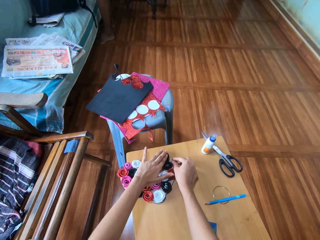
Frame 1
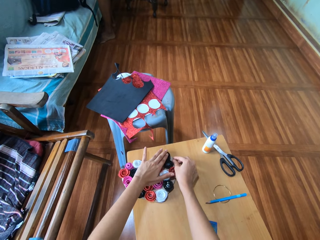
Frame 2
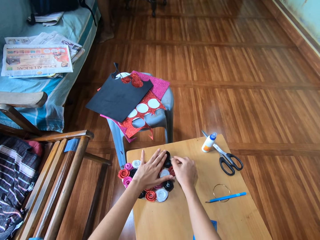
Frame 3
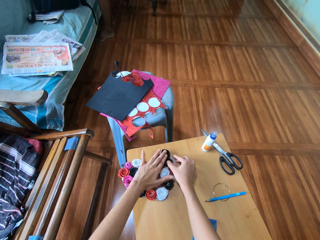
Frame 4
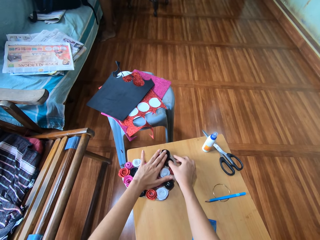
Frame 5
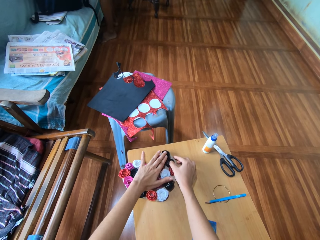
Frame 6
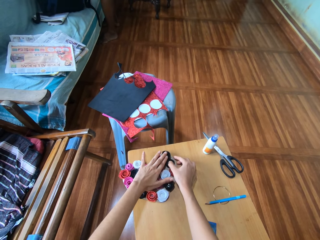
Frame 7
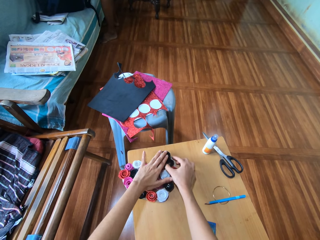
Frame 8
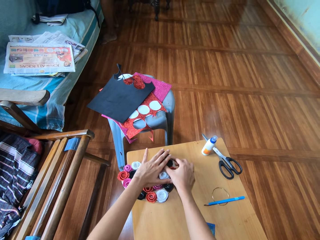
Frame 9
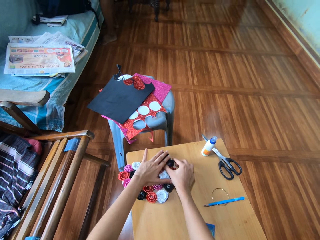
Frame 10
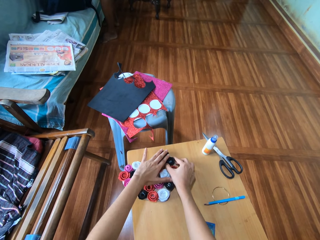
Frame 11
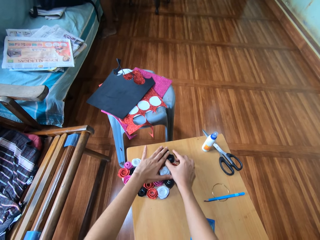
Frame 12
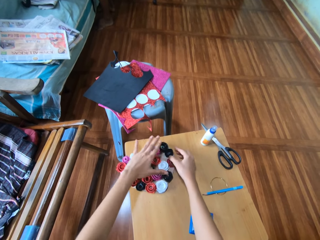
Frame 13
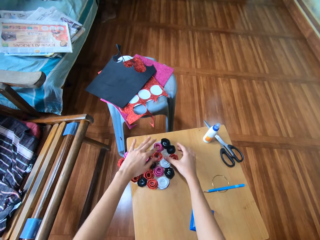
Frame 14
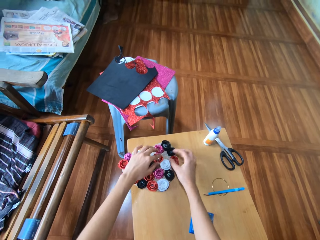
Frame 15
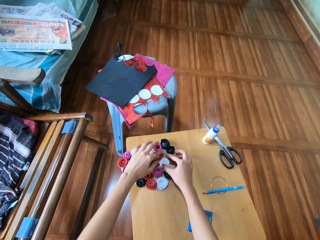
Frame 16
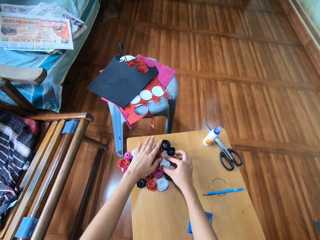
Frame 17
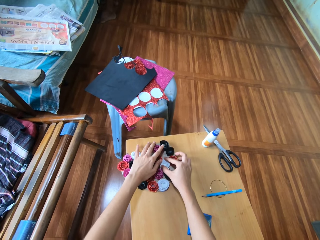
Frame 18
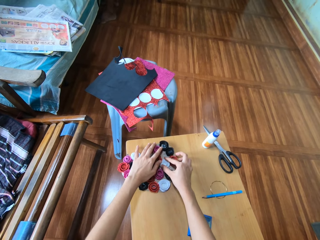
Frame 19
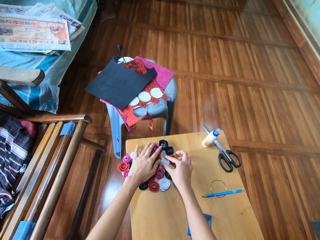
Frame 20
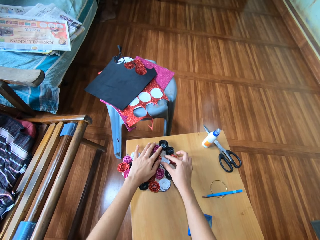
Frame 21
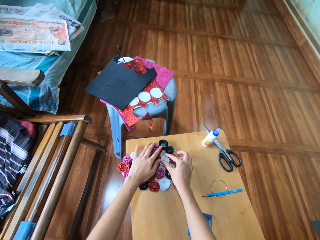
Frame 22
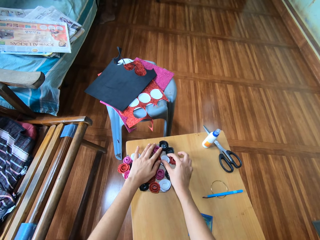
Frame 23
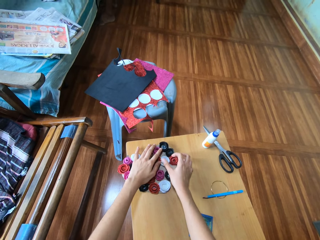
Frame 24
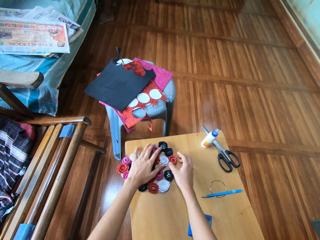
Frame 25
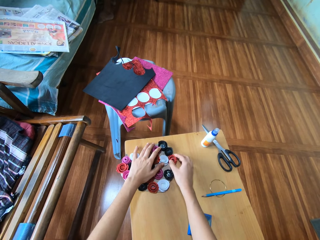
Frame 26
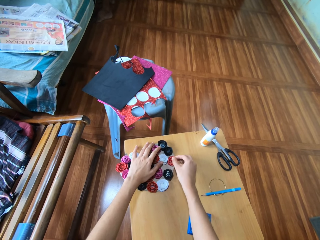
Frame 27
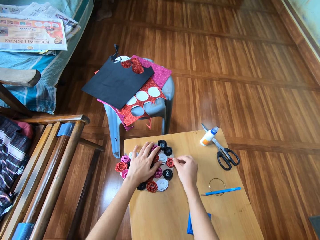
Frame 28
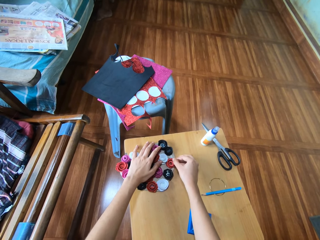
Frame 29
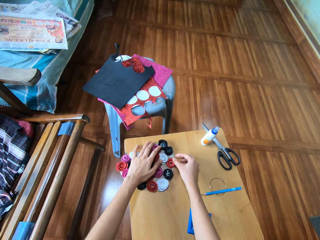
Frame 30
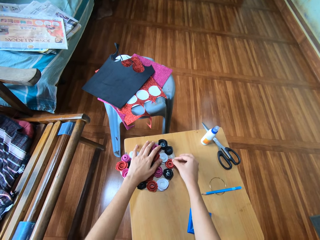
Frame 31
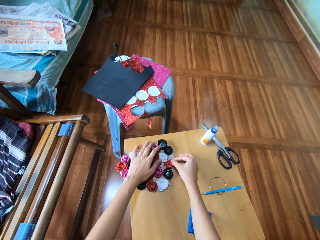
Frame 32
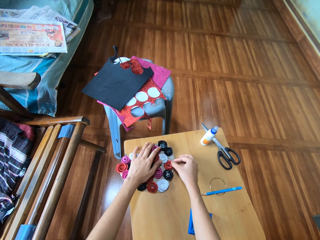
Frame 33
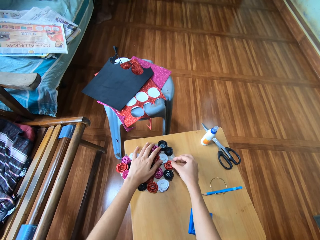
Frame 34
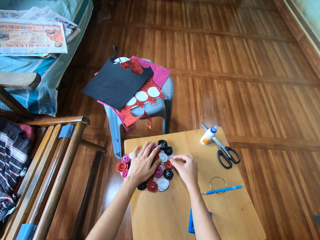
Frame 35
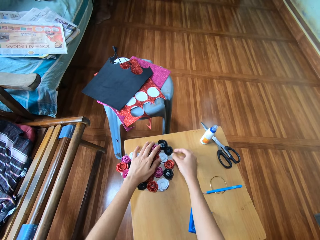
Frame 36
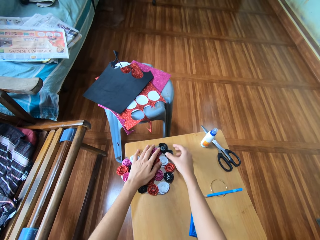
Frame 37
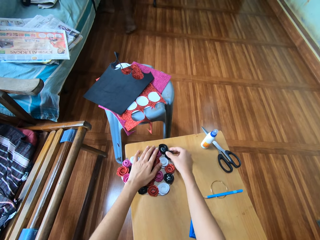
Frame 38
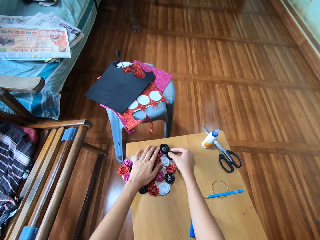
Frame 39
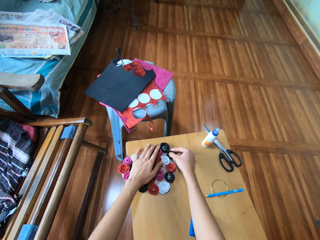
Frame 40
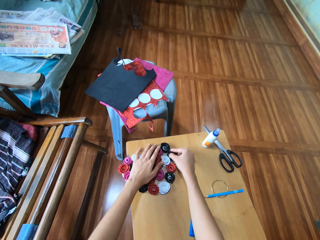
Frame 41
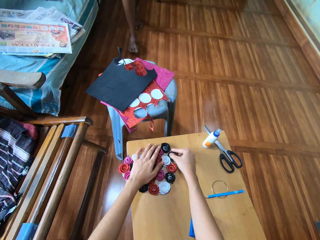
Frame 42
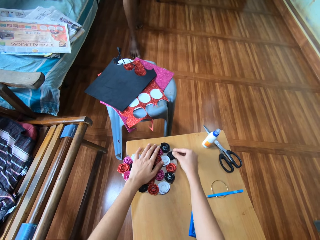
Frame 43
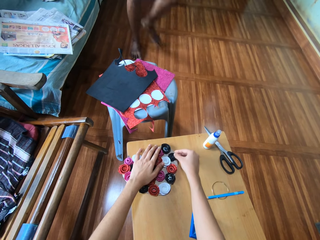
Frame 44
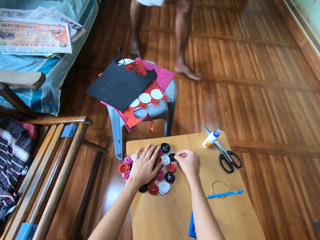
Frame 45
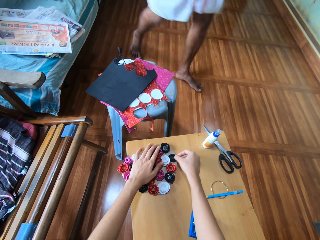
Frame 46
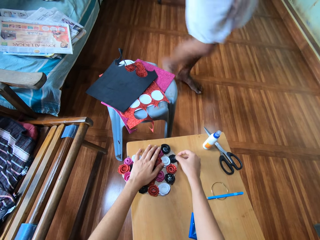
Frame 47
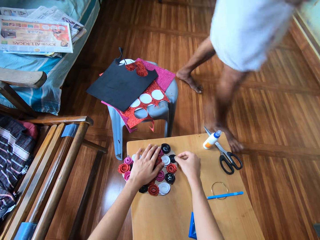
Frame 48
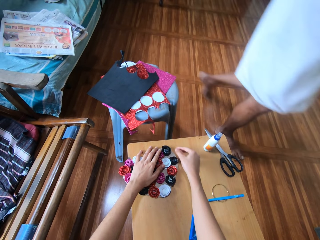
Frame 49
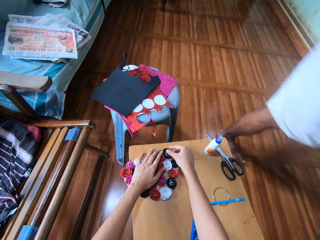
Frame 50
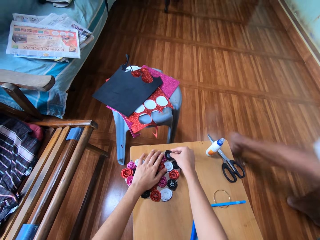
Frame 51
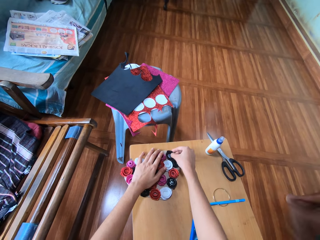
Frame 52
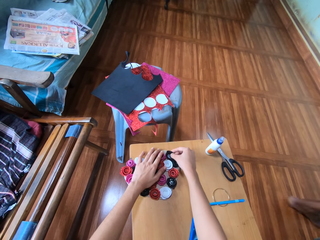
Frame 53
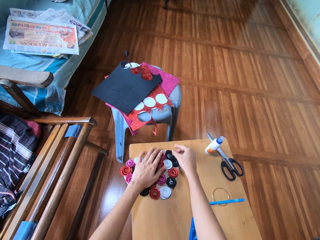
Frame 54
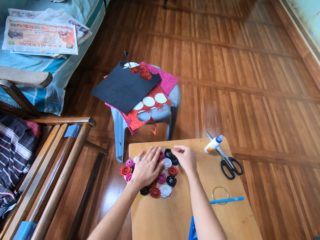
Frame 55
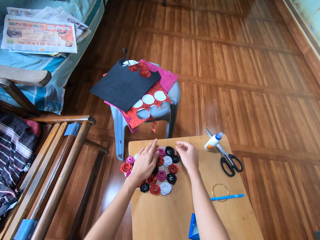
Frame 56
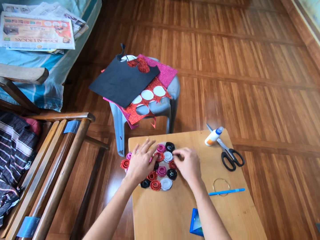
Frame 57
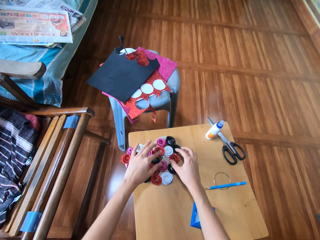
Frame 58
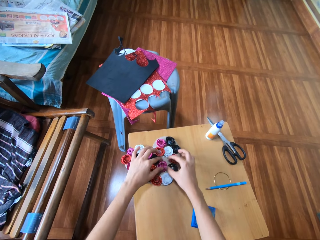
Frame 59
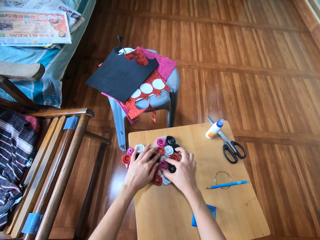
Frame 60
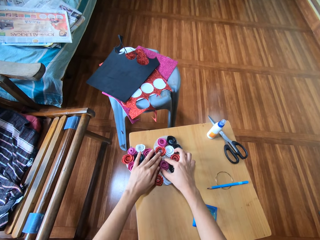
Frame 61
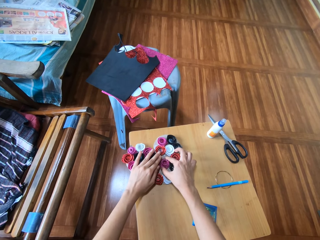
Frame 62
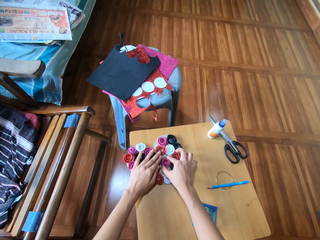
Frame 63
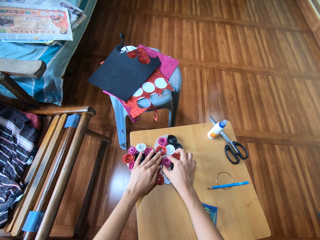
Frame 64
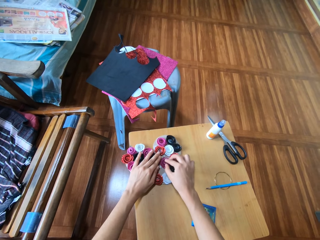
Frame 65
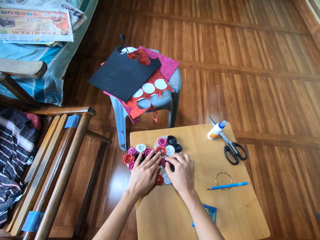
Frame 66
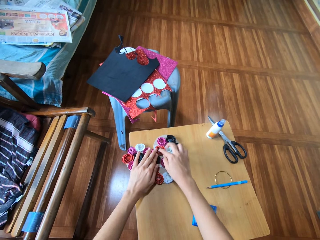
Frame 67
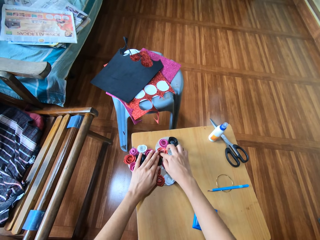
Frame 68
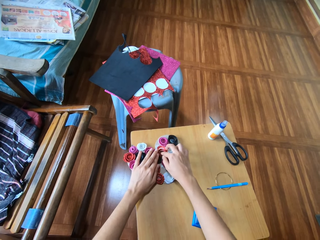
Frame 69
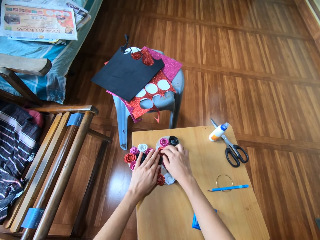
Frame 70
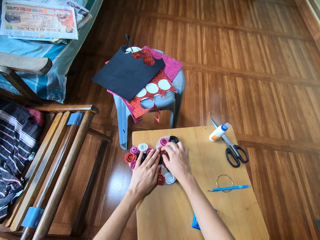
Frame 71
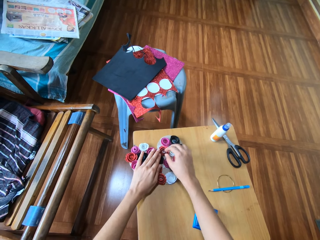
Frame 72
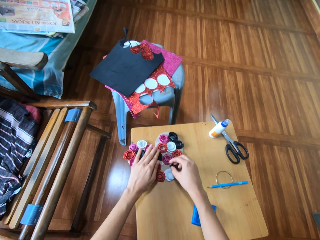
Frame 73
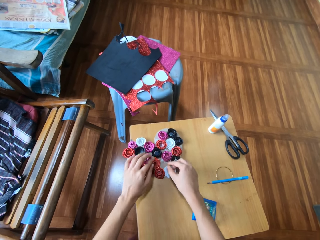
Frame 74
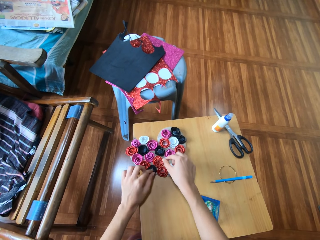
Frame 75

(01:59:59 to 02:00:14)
The camera wearer adjusts the first black roll of craft paper on the heart shaped cardboard with her left hand. She holds down the heart shaped cardboard on the table with her right hand. She arranges the quilled heart paper art. She adjusts the second black roll of craft paper on the heart shaped cardboard with her right hand. She moves the second red roll of craft paper on the heart shaped cardboard with her left hand. She moves the white roll of craft paper on the heart shaped cardboard with her right hand. She places her left hand on the heart shaped cardboard. She moves the first red roll of craft paper on the heart shaped cardboard with her right hand. She adjusts the second black roll of craft paper on the heart shaped cardboard with her right hand. A man walks past the camera wearer in the room. The camera wearer moves the first black roll of craft paper on the heart shaped cardboard with her left hand. She arranges the quilled heart paper art. She moves another pink roll of craft paper on the heart shaped cardboard with her right hand. She places her left hand on the heart shaped cardboard. She adjusts the second red roll of craft paper on the heart shaped cardboard with her right hand.

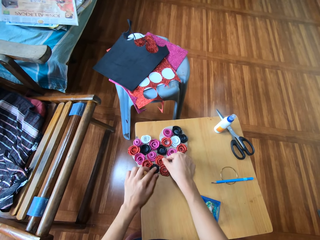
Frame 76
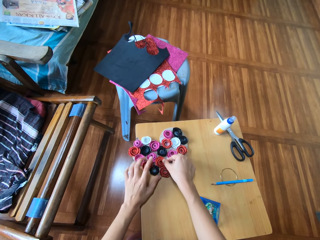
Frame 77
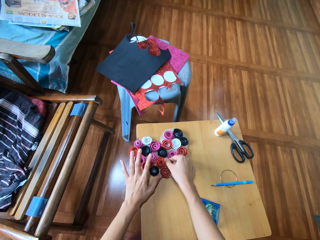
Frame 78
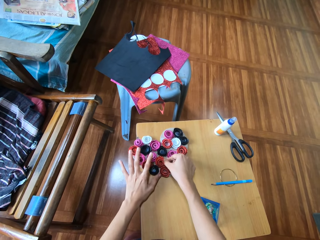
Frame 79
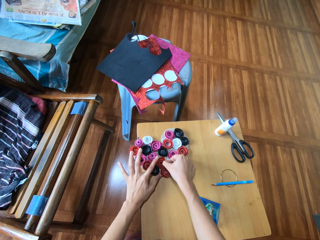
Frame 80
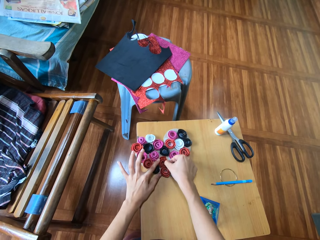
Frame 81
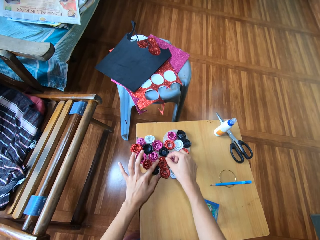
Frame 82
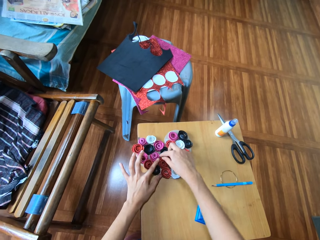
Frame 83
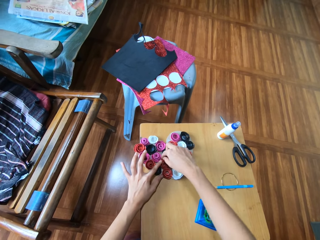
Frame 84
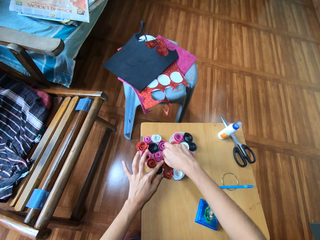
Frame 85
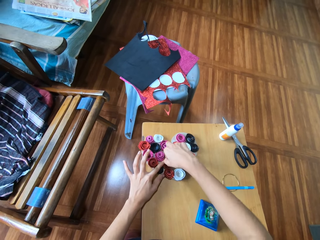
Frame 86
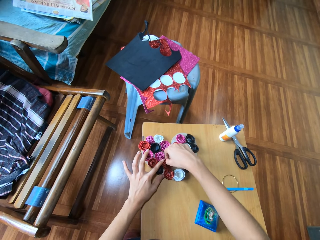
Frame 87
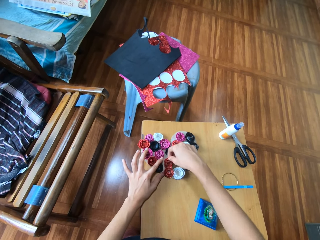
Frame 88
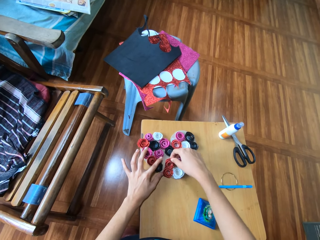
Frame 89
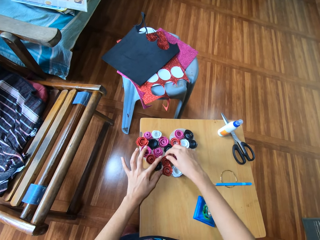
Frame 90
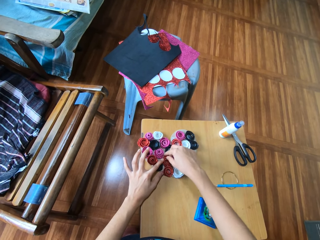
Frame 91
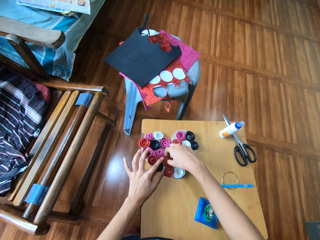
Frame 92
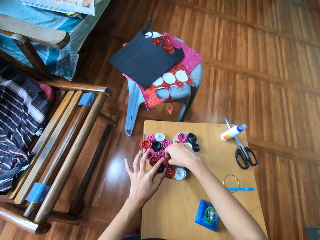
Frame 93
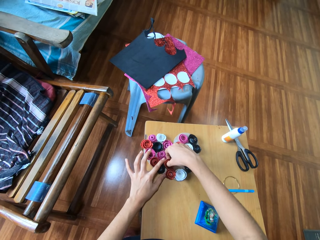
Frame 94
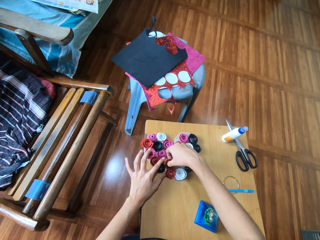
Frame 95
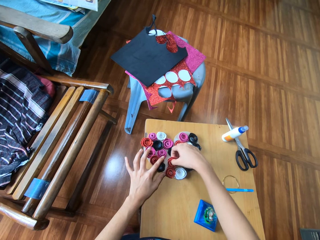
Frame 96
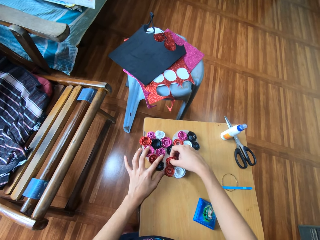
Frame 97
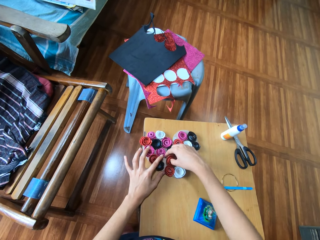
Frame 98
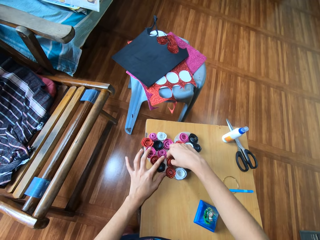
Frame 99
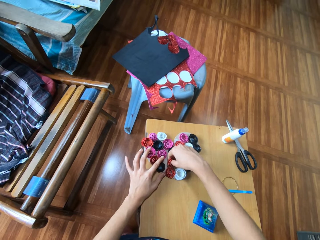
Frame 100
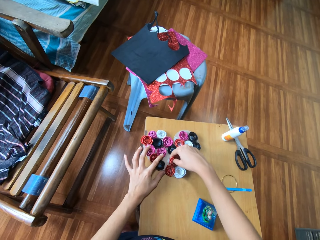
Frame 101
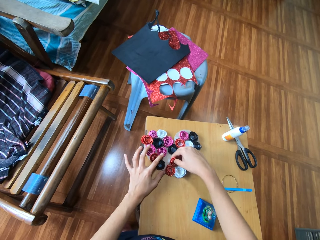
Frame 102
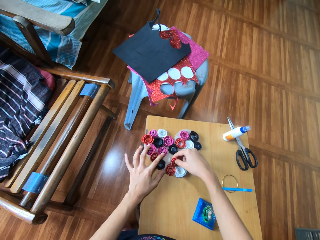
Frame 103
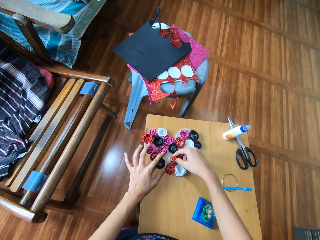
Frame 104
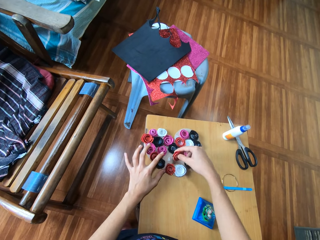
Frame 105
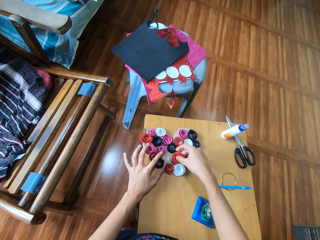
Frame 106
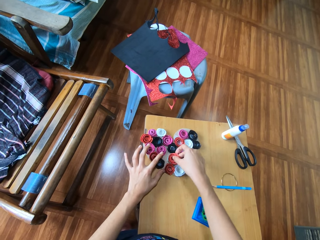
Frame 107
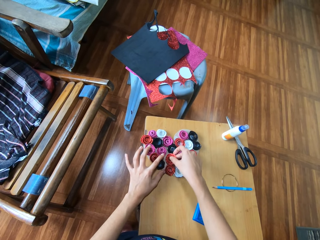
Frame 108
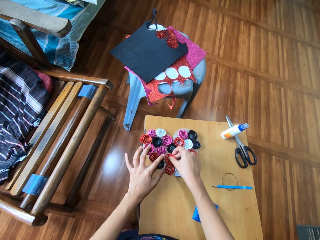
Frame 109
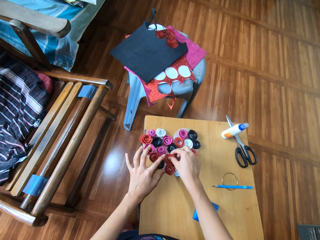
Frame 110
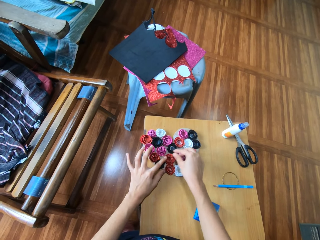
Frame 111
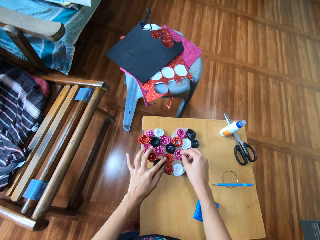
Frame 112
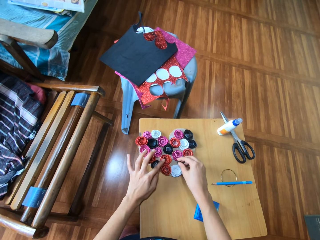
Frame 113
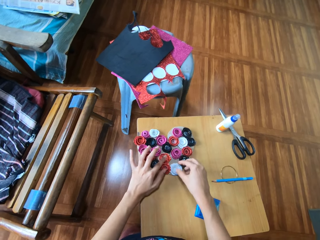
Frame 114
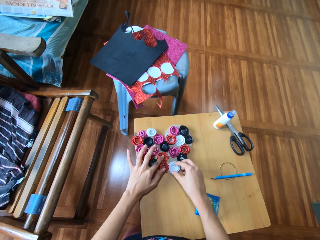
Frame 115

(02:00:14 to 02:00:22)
The camera wearer adjusts another red roll of craft paper on the heart shaped cardboard with her right hand. She adjusts the third red roll of craft paper on the heart shaped cardboard with both of her hands.
